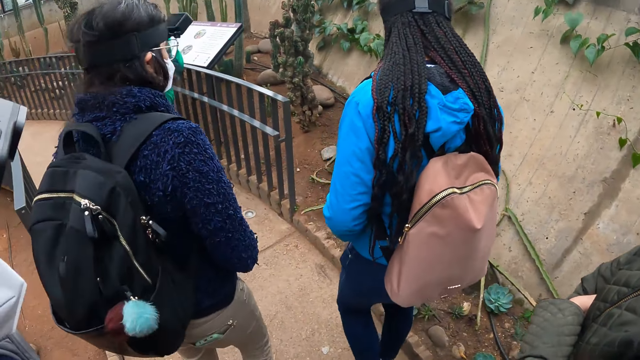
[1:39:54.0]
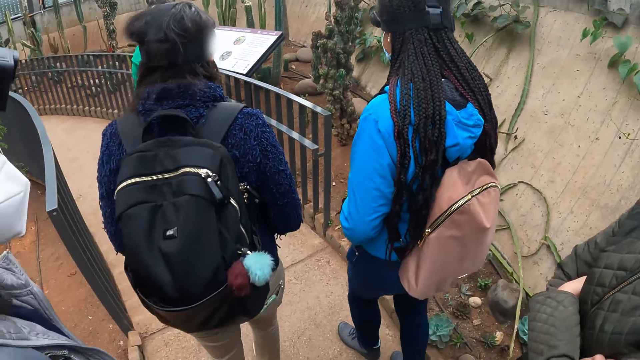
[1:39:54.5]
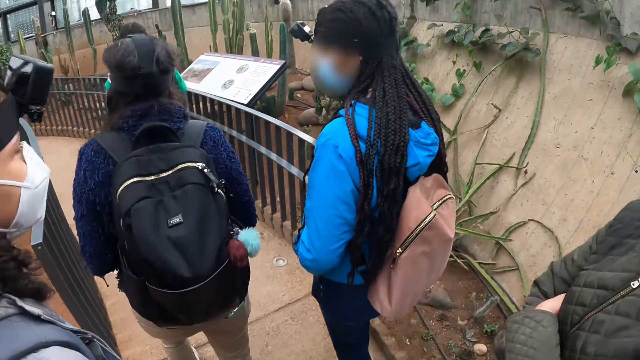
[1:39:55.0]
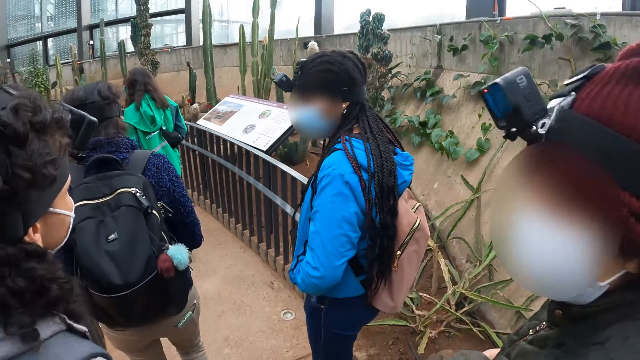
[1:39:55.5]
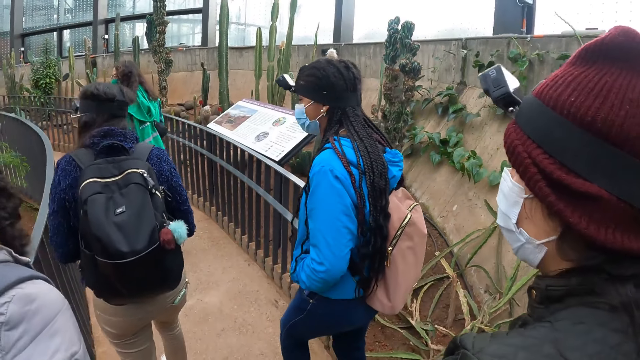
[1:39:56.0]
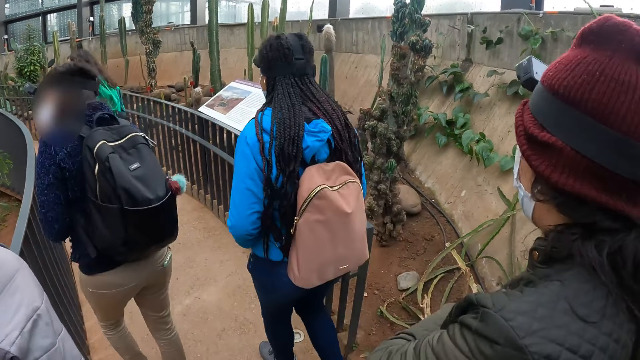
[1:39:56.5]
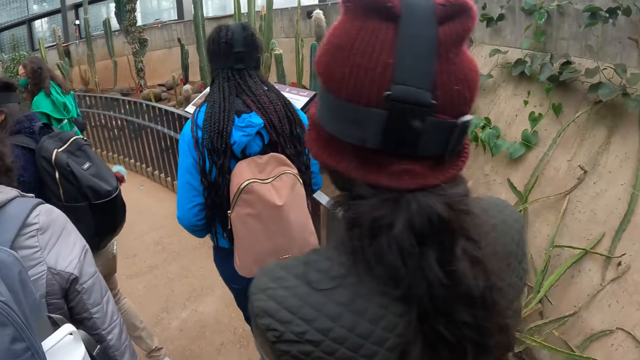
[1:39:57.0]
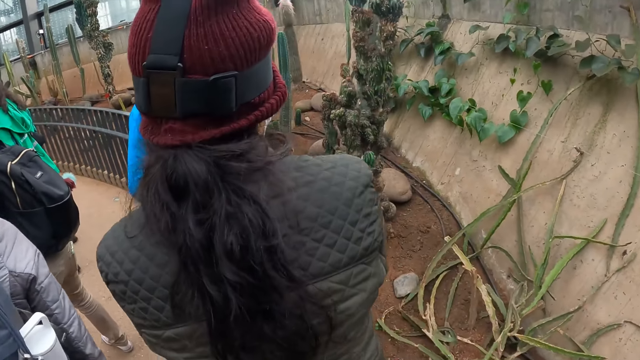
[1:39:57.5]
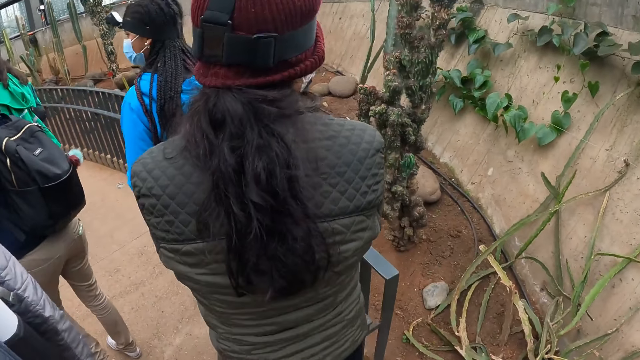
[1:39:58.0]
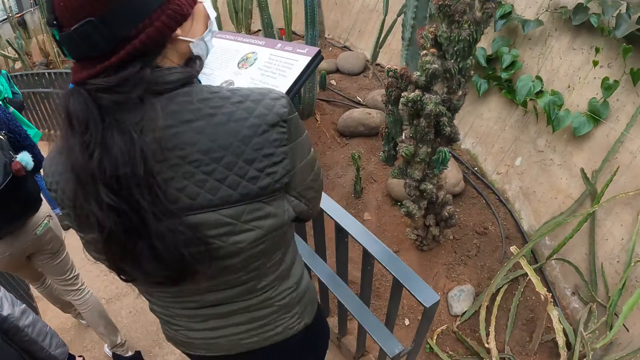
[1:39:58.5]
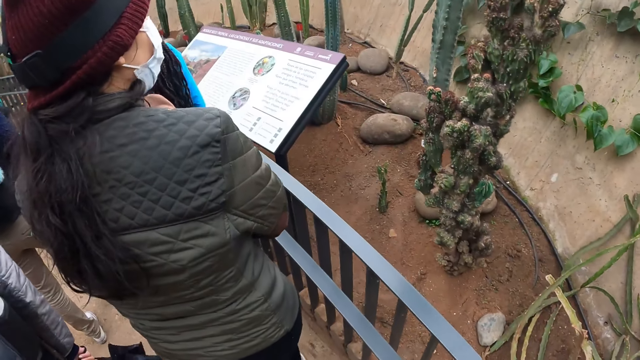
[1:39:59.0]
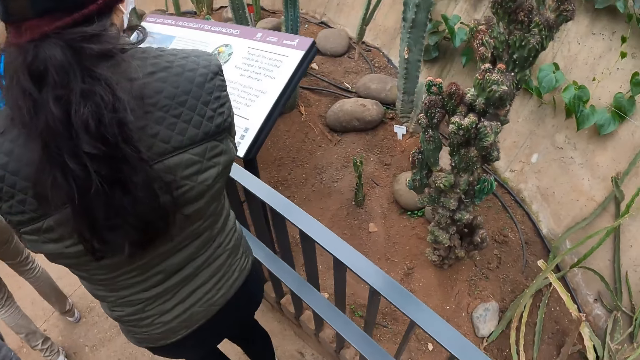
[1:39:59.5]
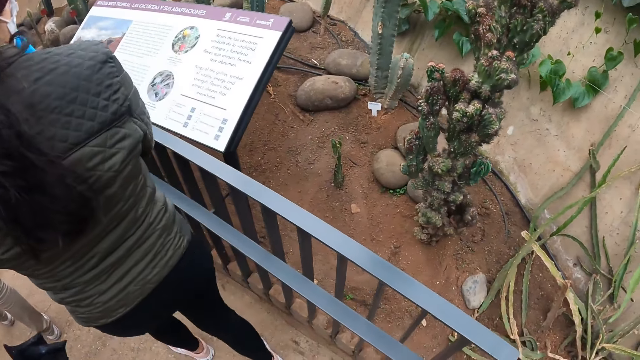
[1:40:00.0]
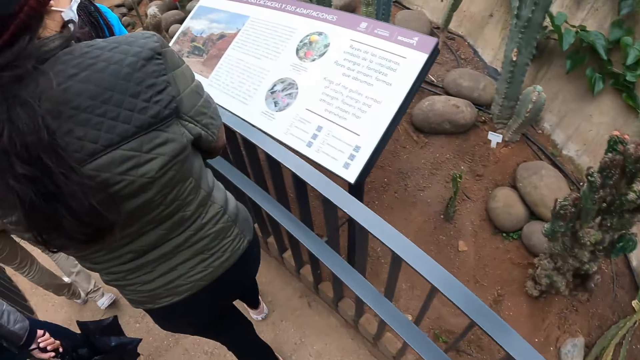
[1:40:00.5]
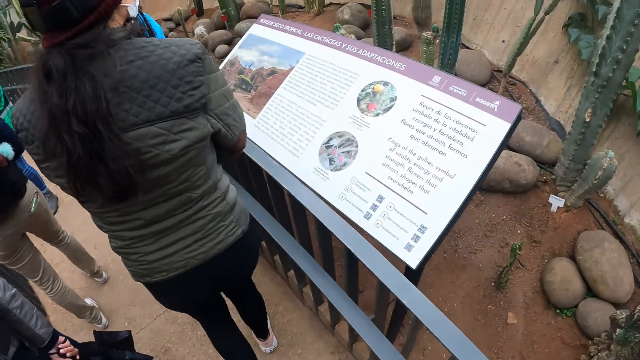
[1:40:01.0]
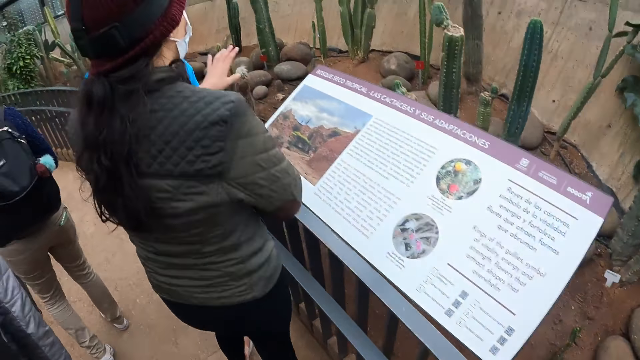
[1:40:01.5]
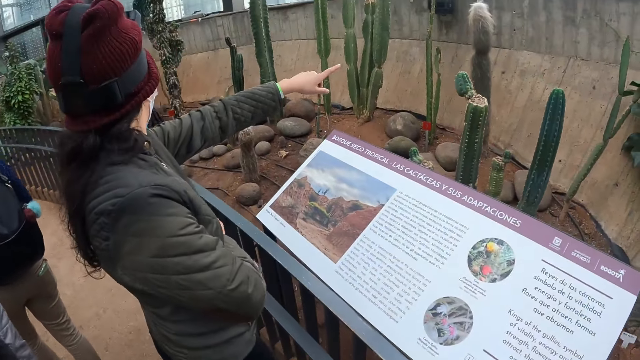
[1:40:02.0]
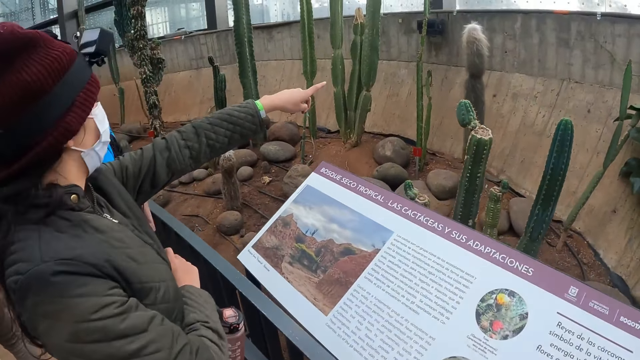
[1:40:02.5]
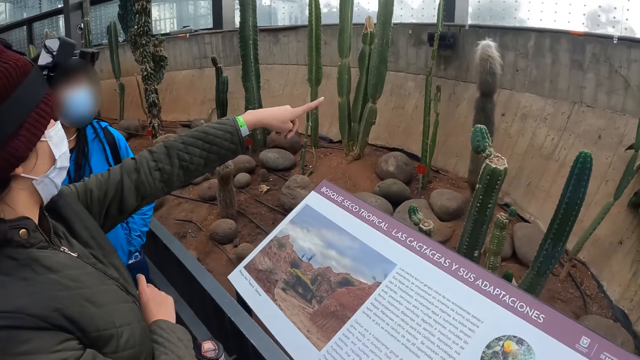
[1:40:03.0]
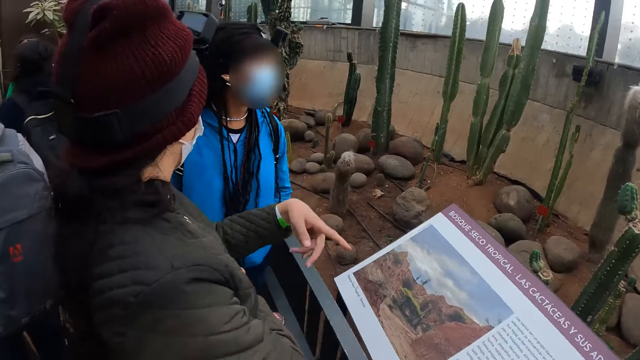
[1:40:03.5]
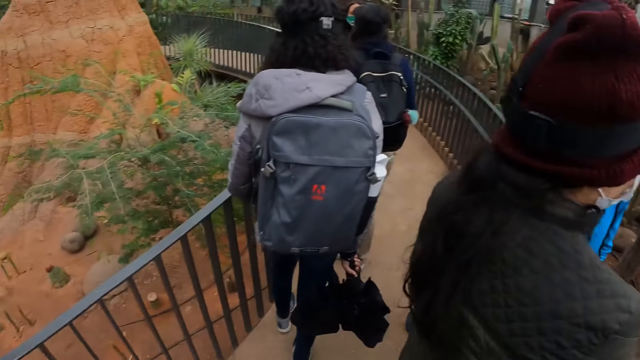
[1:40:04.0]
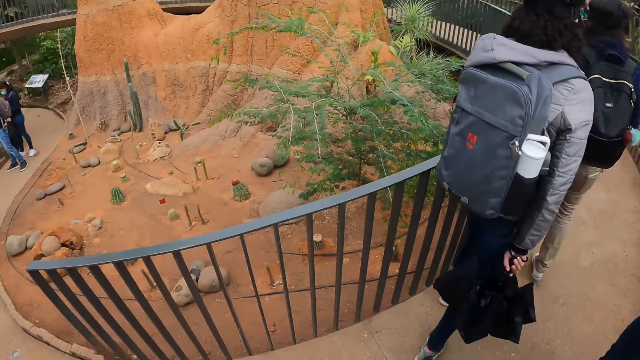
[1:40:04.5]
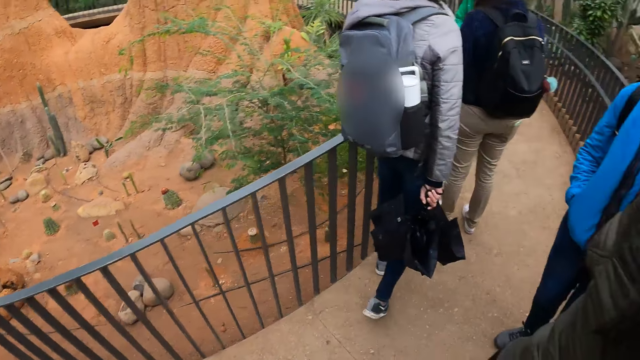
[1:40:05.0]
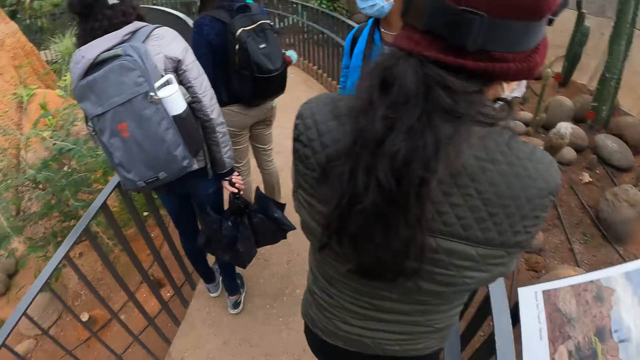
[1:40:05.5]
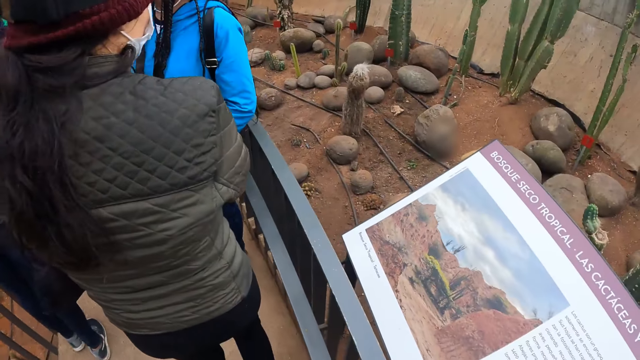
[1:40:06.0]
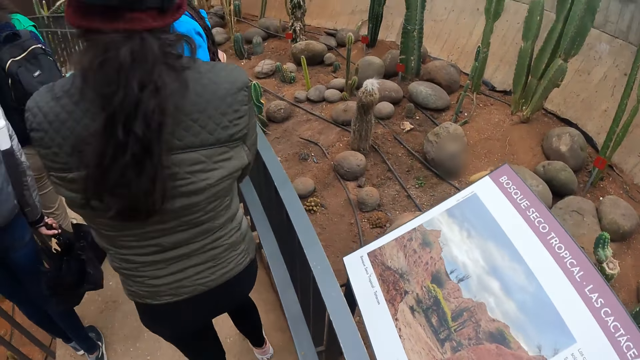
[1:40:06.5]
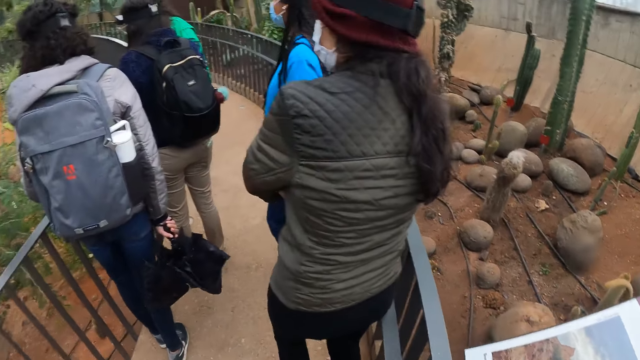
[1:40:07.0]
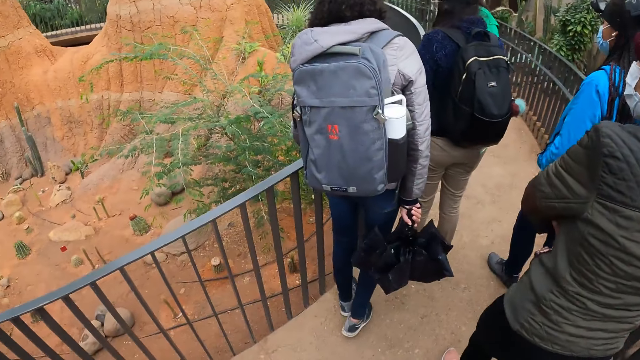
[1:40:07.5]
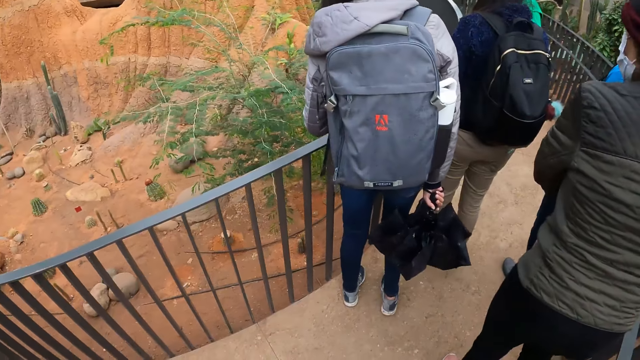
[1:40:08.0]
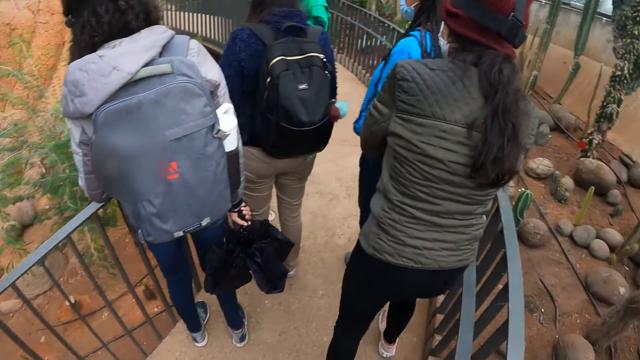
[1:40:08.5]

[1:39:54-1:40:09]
The camera wearer walks. A woman points her left hand. The camera wearer looks around.

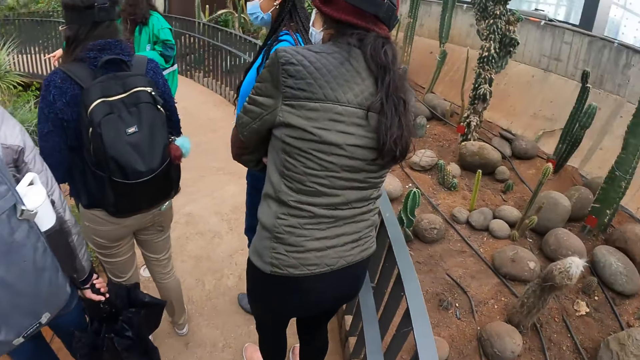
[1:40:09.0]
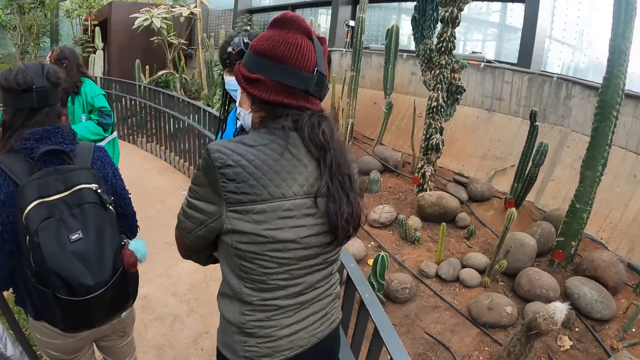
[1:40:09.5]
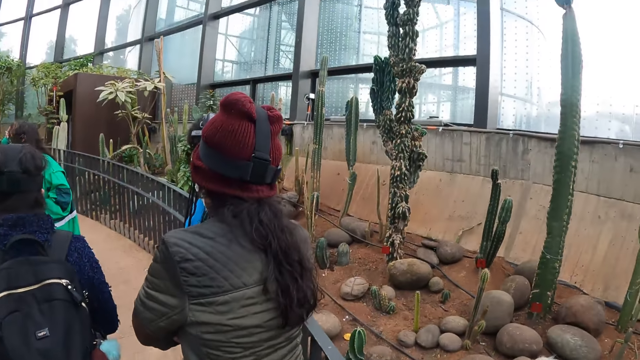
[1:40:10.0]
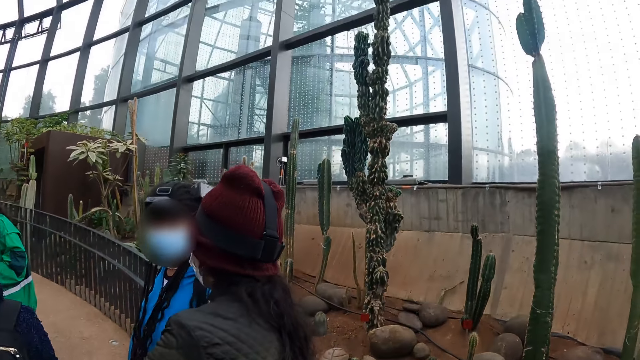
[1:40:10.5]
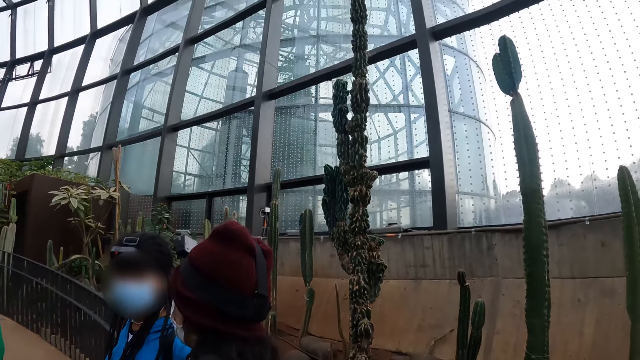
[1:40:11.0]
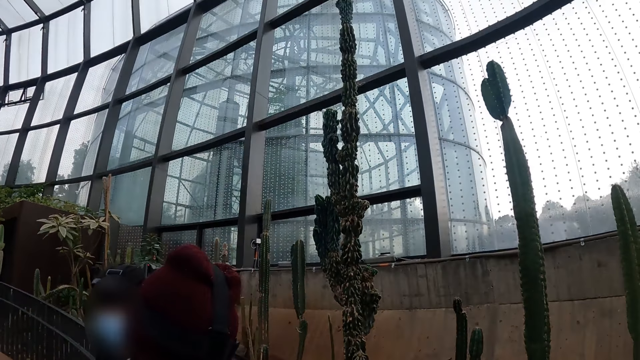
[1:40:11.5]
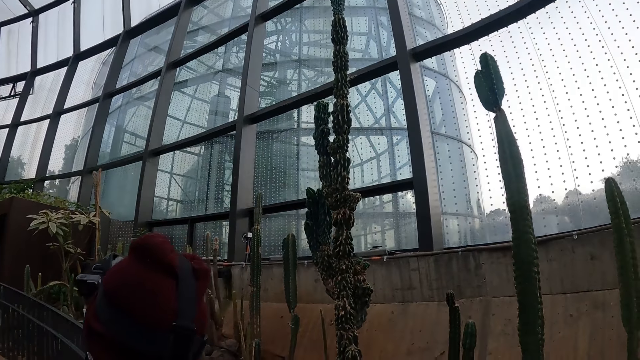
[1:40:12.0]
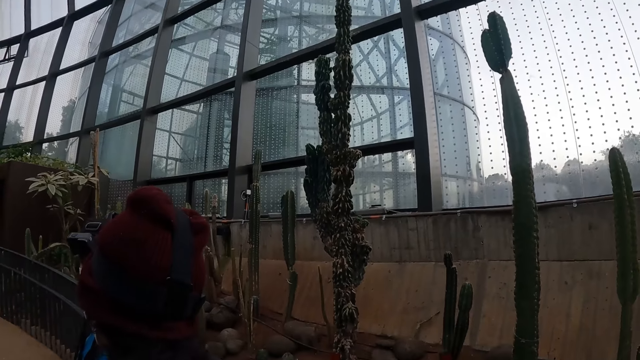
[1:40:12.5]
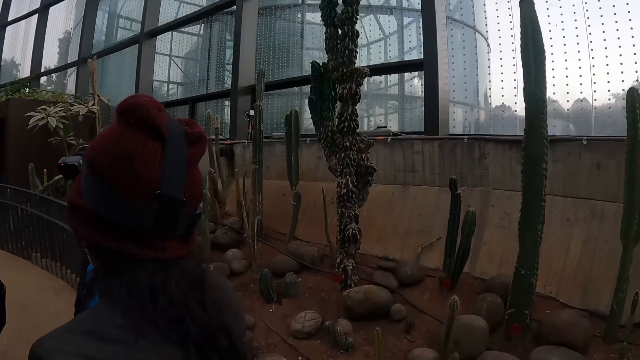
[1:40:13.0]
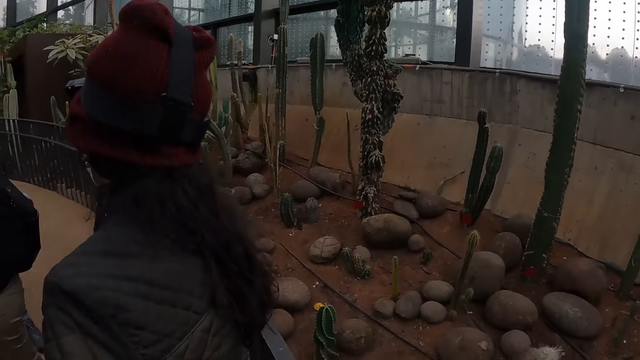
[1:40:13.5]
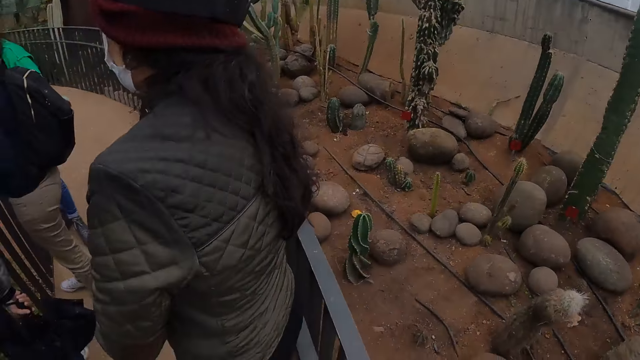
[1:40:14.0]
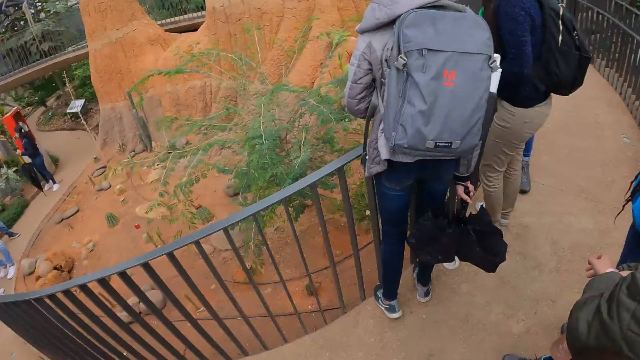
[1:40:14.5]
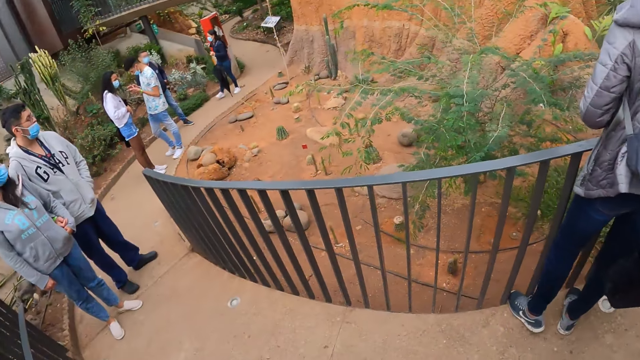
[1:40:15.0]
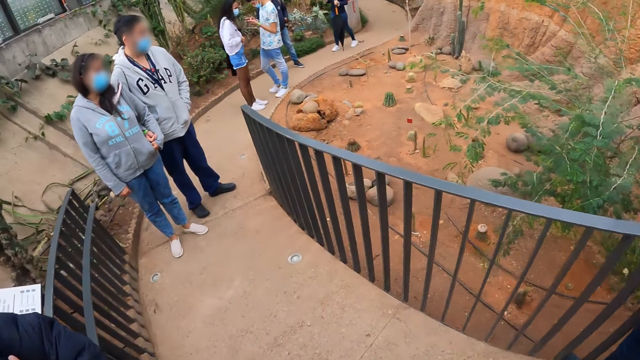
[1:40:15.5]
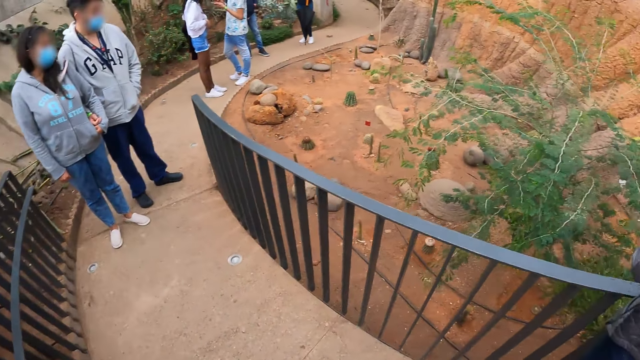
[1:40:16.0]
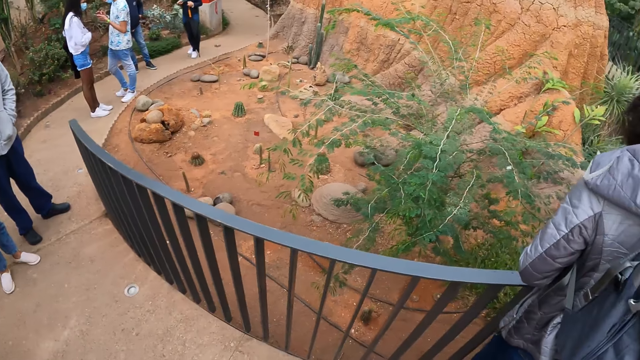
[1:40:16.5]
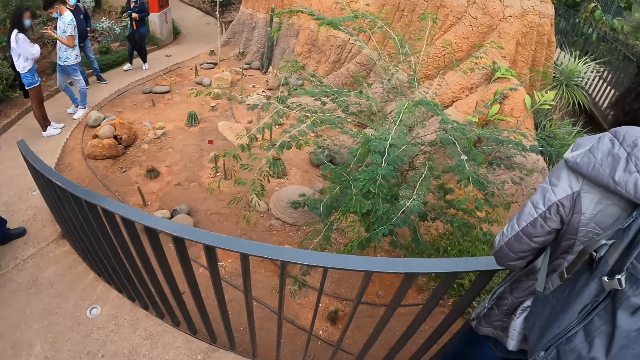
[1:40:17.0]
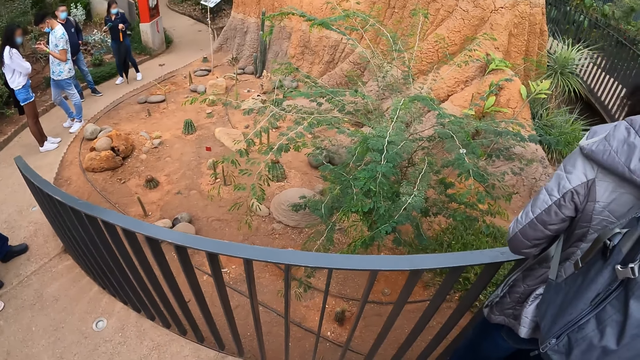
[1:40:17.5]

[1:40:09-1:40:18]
The camera wearer walks. They look around.
